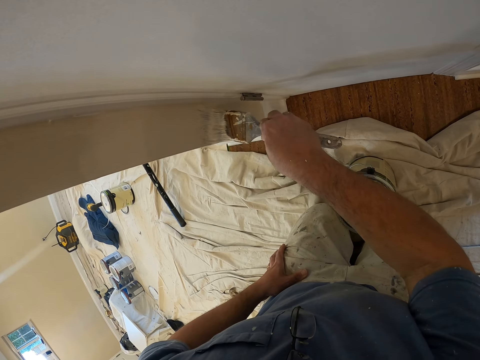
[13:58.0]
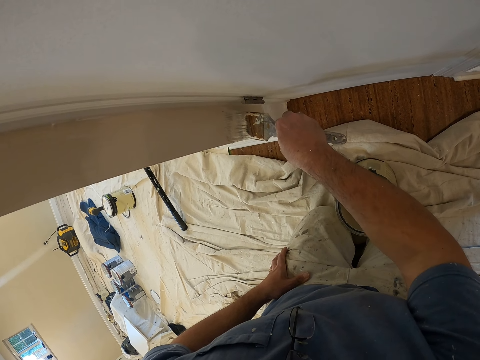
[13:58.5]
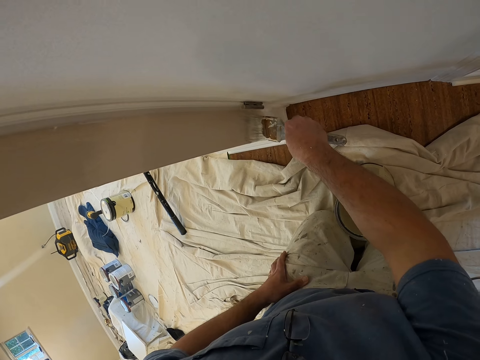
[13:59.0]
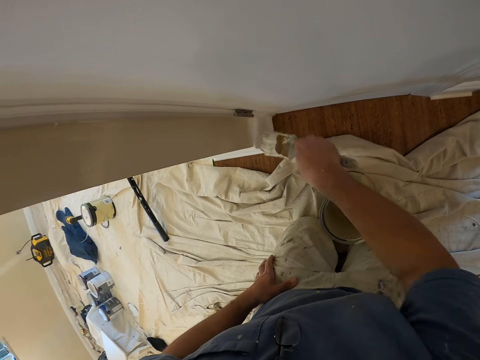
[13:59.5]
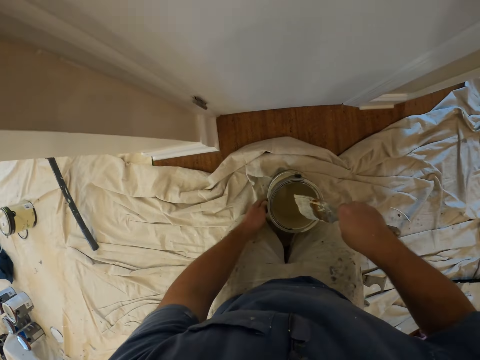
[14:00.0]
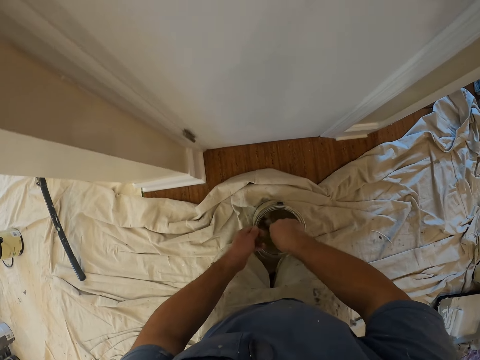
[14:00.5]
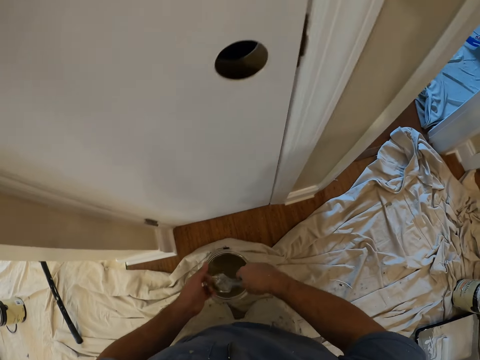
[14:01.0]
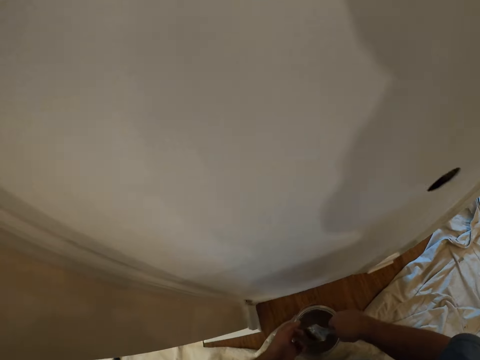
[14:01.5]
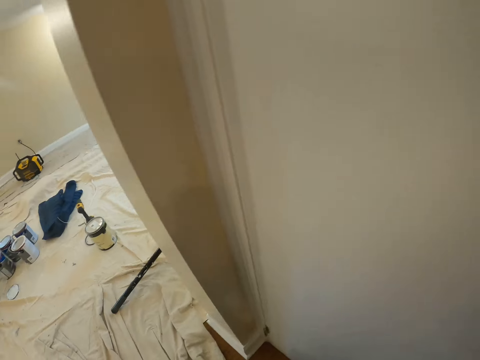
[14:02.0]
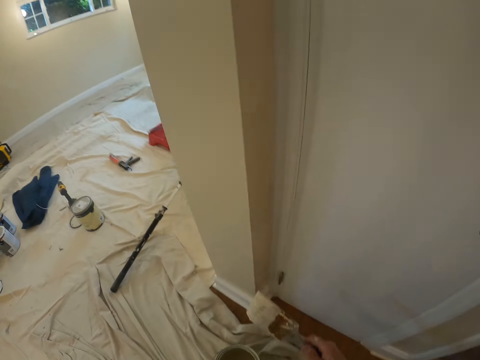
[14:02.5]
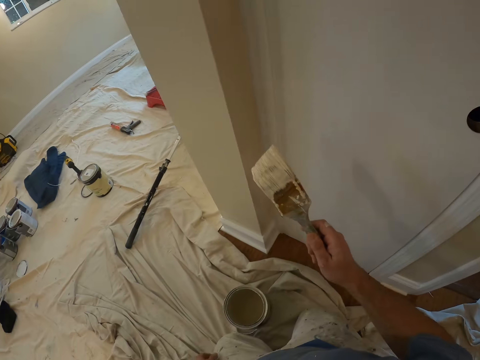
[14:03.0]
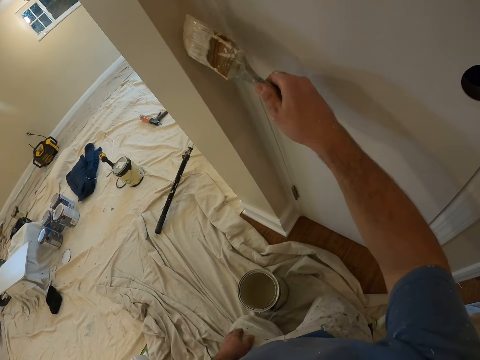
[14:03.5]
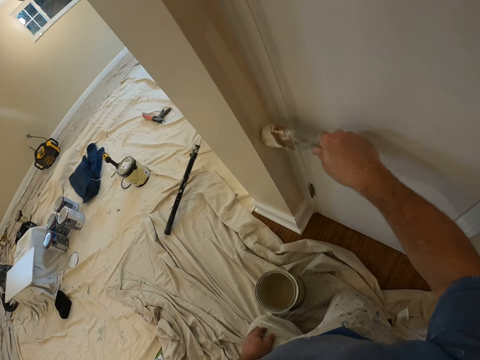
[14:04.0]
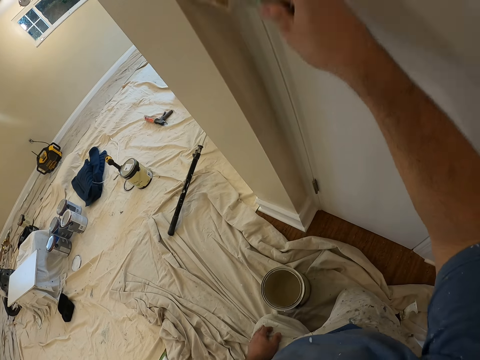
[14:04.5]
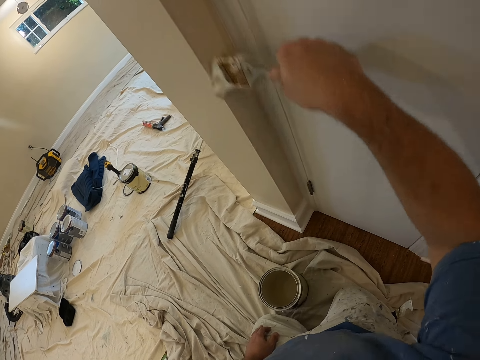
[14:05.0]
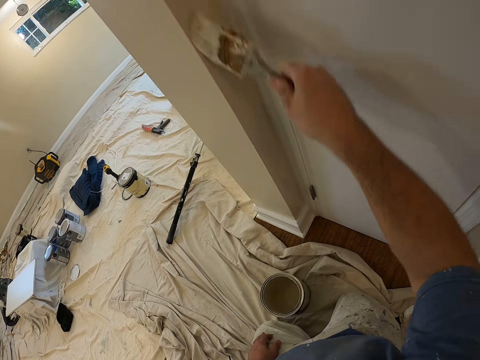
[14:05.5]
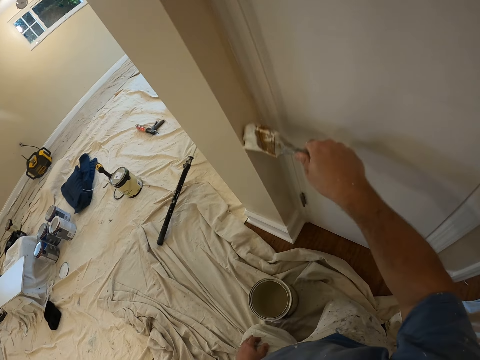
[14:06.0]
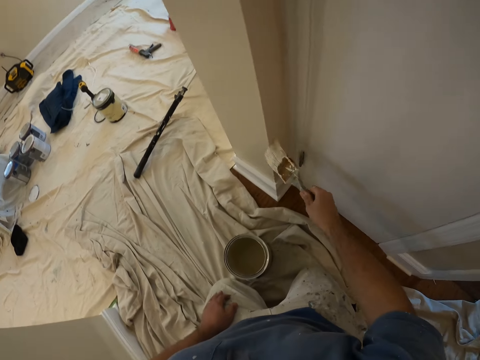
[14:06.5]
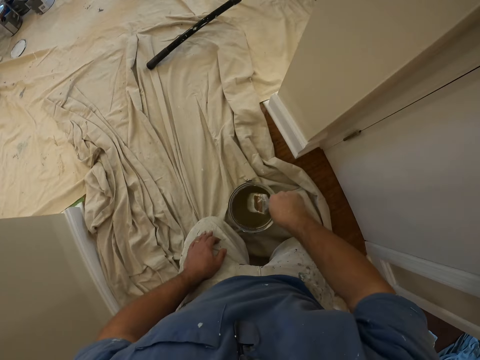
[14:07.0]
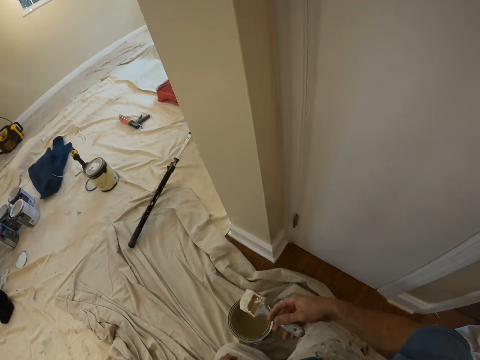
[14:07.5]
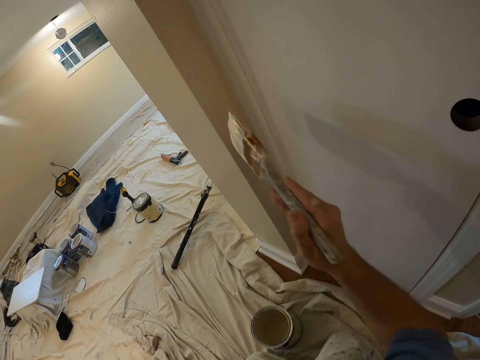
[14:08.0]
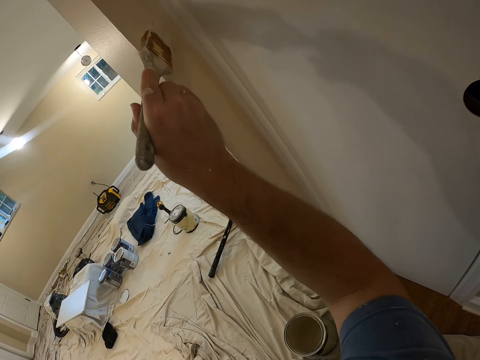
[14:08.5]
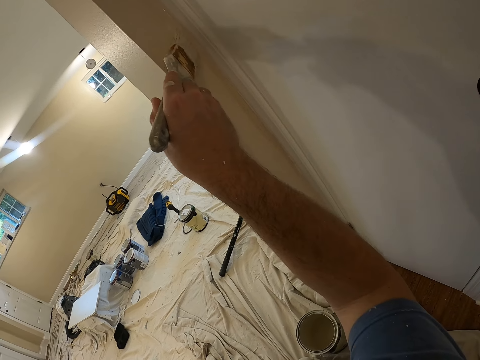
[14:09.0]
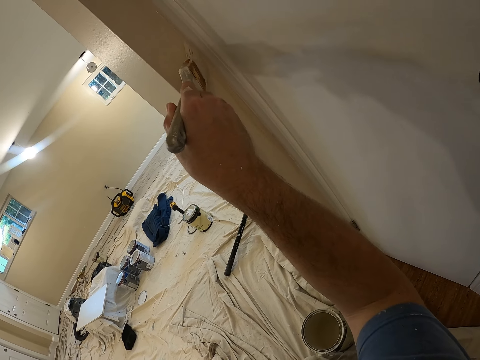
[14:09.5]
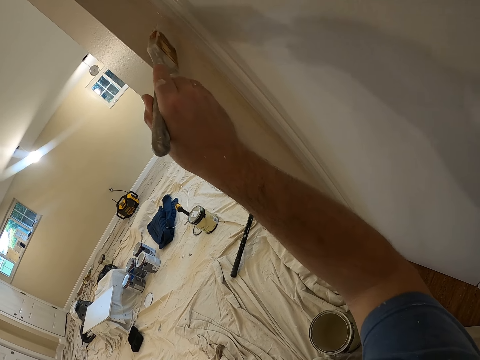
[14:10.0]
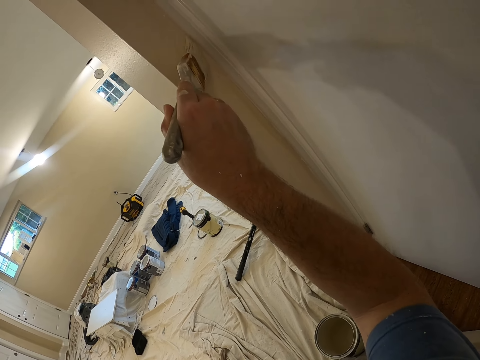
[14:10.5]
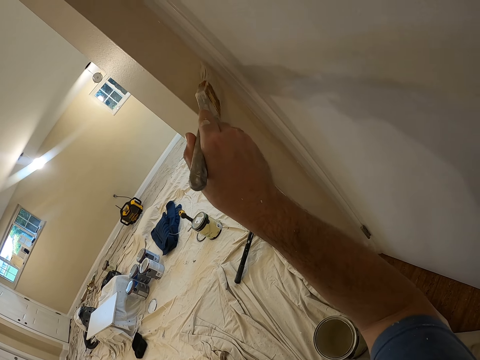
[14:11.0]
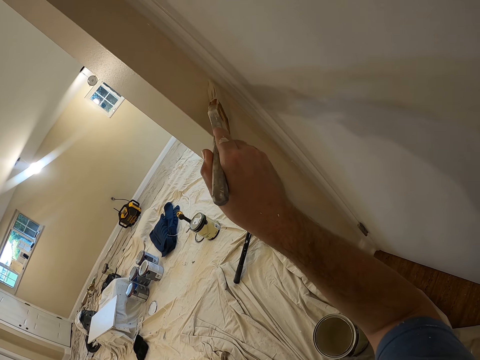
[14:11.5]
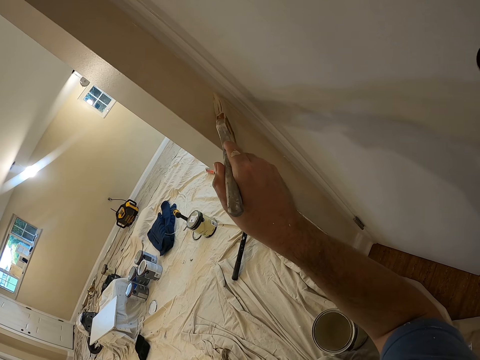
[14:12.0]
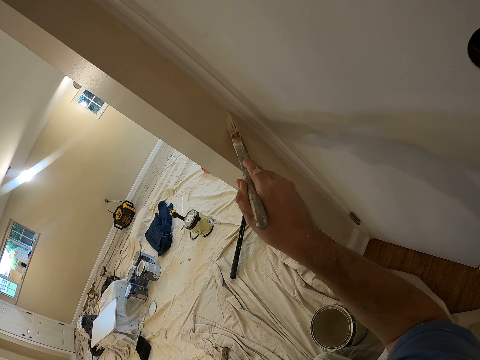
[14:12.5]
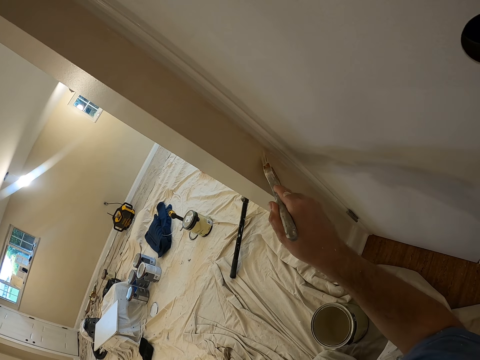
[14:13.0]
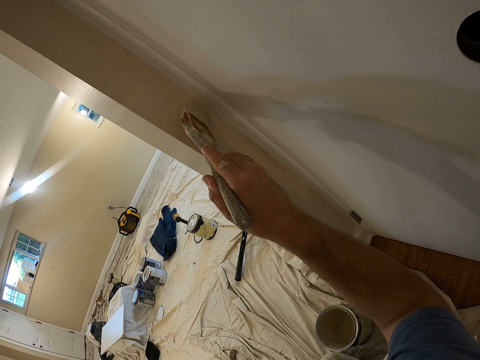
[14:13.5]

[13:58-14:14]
The camera wearer lifts the can. They dip the paint brush into the bucket of paint or painting can. They put the painting can on the floor. They continue to paint the wall. They dip the paint brush into the bucket of paint. They continue to paint the wall.

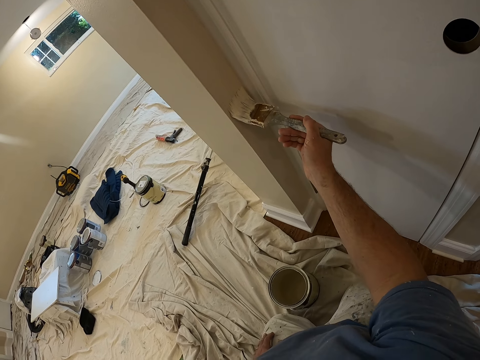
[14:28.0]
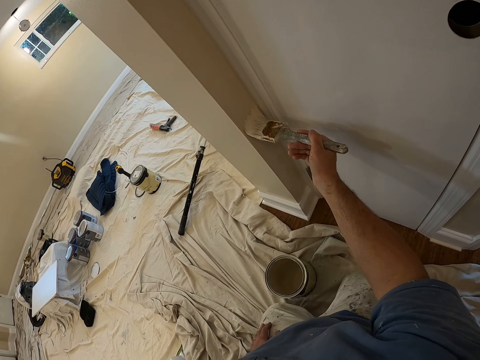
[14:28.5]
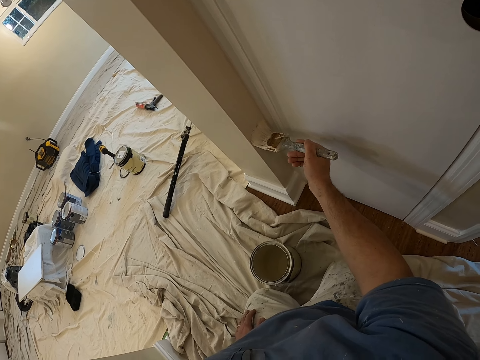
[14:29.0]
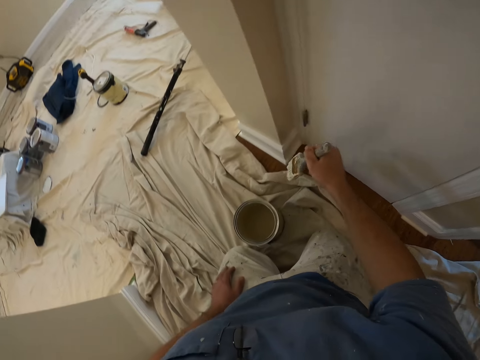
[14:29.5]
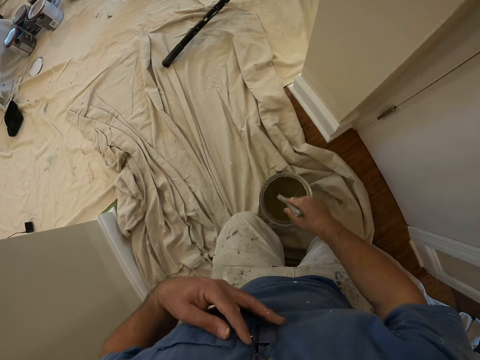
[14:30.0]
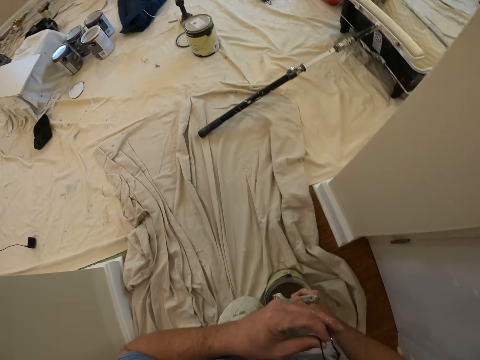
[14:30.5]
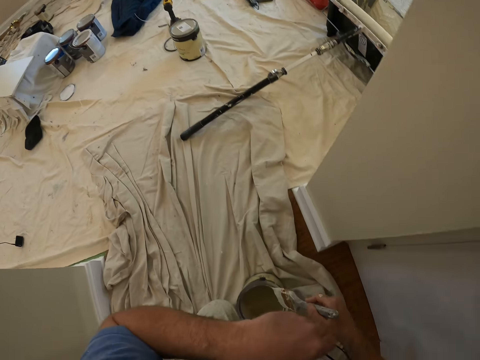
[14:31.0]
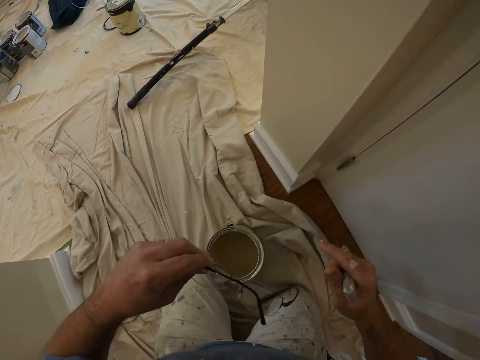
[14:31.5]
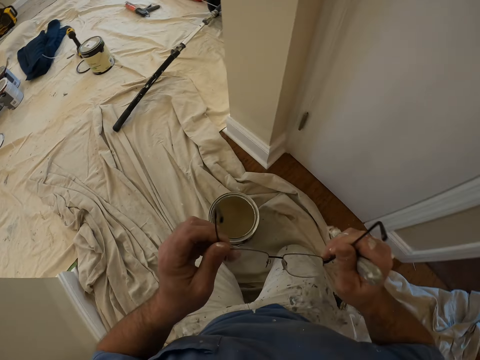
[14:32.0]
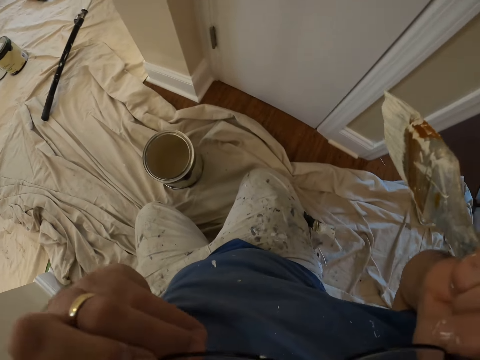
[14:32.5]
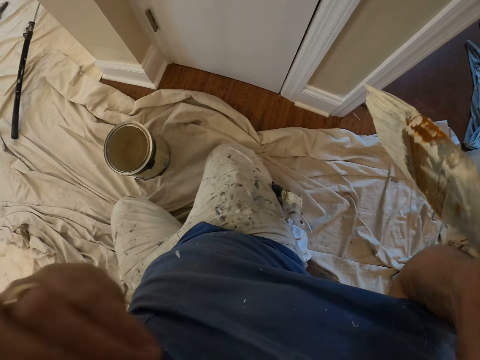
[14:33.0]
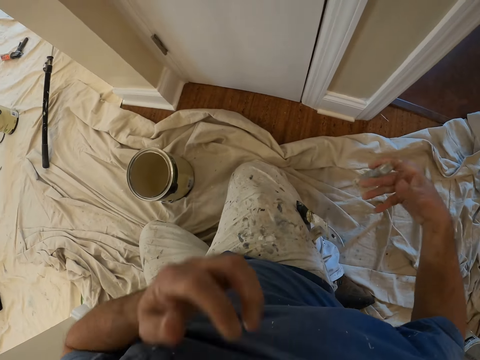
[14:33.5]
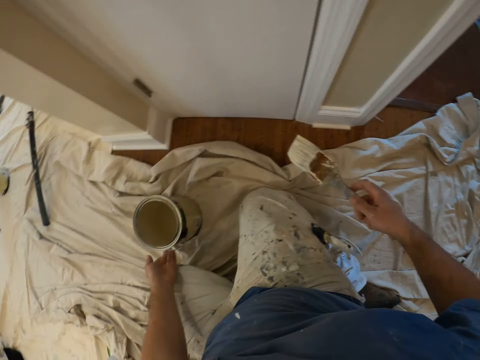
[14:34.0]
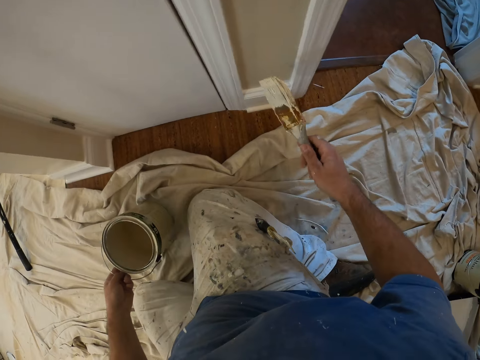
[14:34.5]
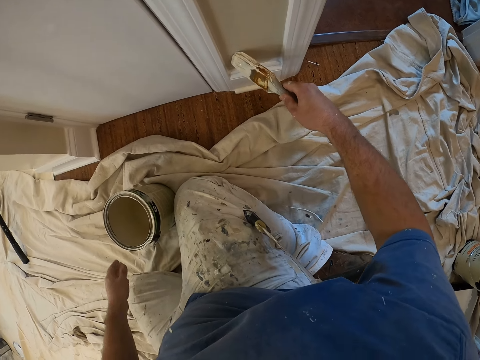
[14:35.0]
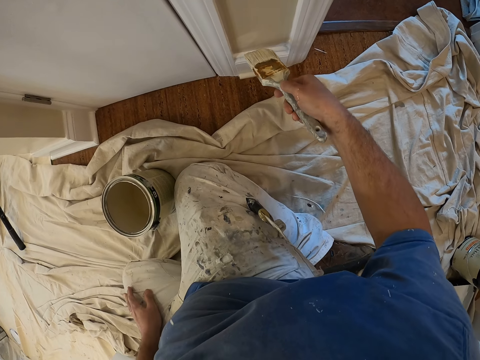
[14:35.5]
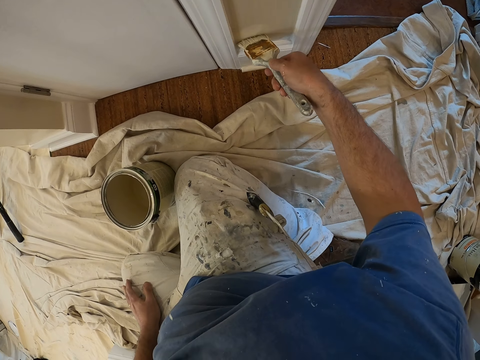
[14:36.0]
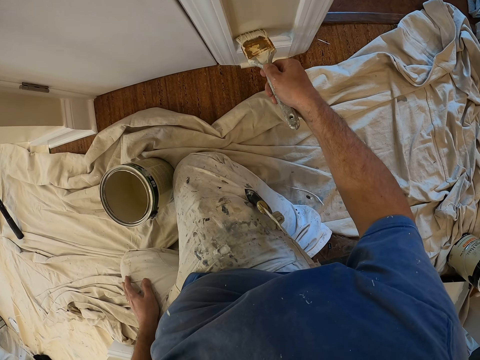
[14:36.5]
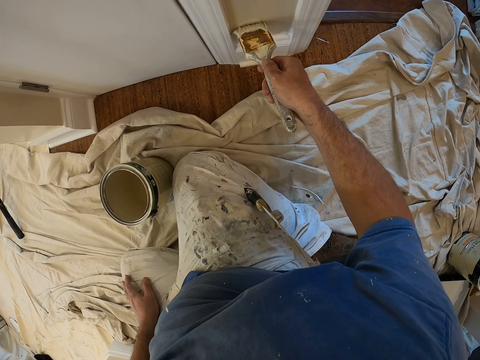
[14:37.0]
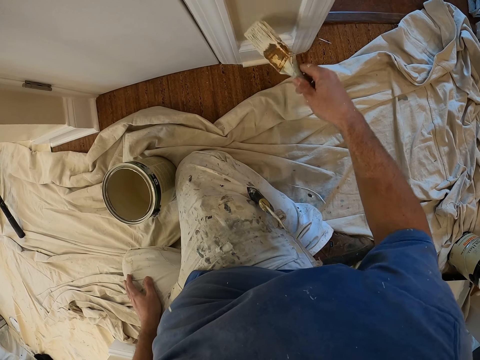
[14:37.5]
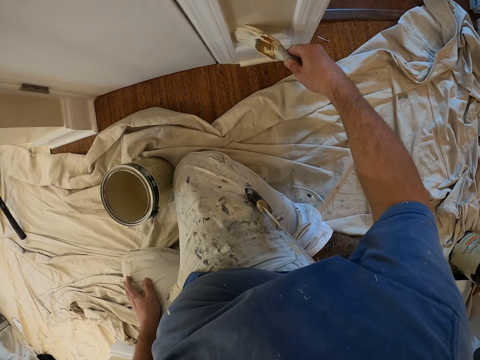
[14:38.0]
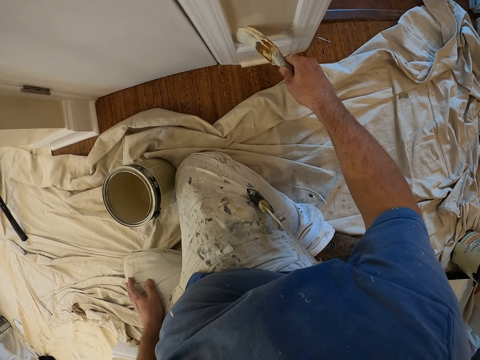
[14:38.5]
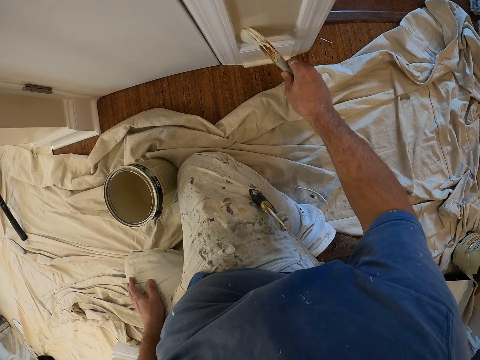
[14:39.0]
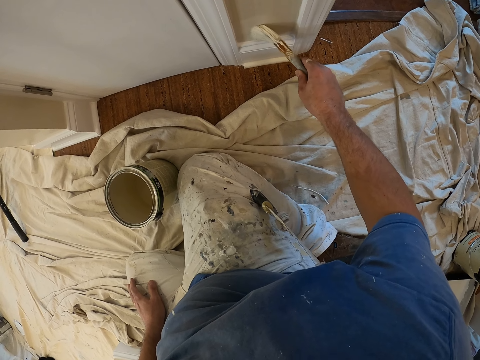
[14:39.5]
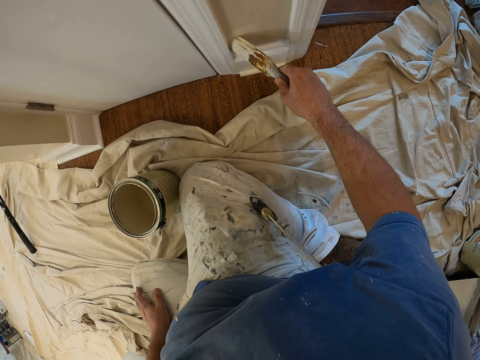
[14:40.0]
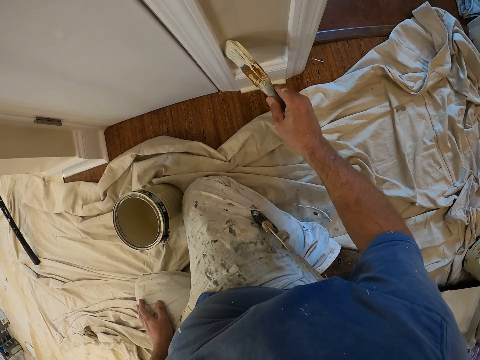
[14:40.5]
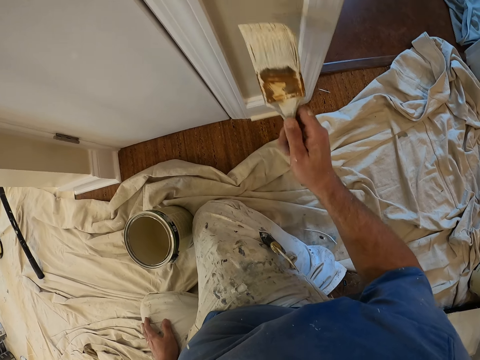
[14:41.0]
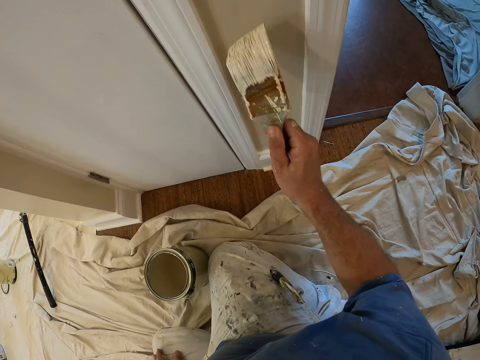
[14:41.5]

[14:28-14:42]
The camera wearer dips the paint brush into the bucket of paint or painting can. He touches his glasses with his left hand. He removes the paint brush in the painting can. He takes the sun glasses from his shirt pocket. He puts on the eye glasses. He lifts the painting can, puts the painting can on the floor and continues to paint the wall.
